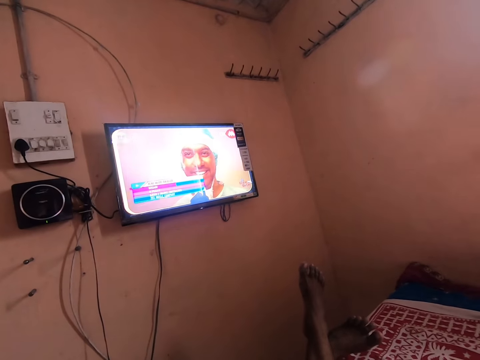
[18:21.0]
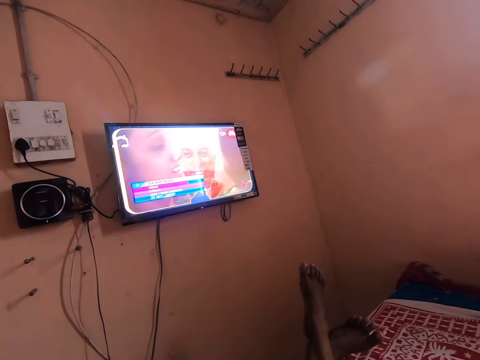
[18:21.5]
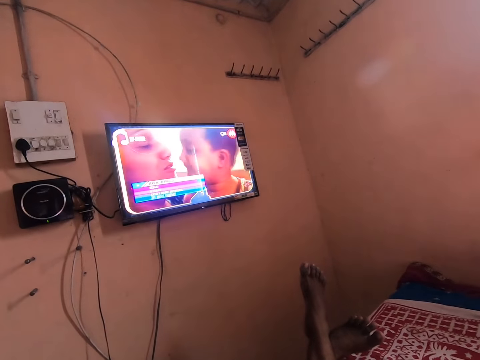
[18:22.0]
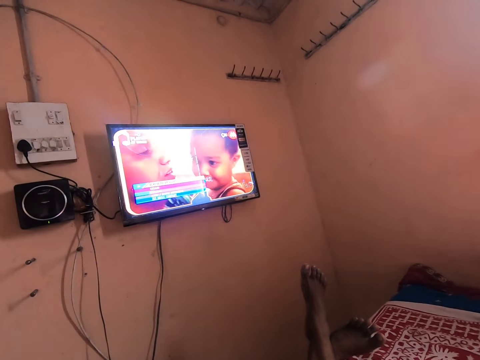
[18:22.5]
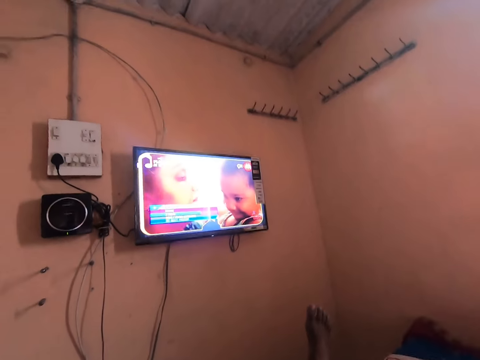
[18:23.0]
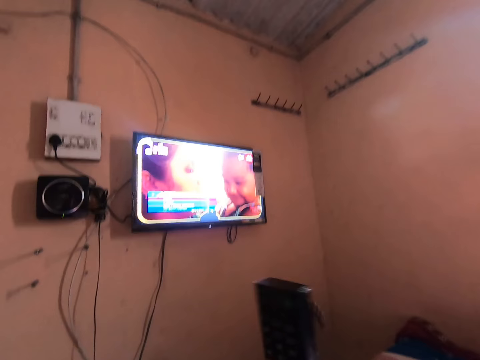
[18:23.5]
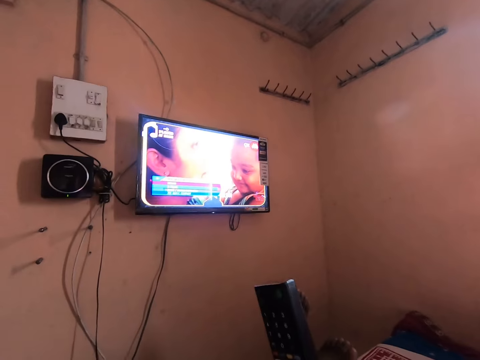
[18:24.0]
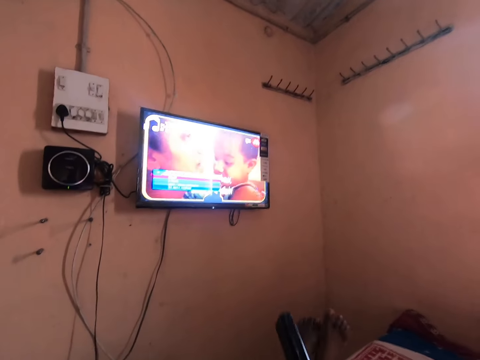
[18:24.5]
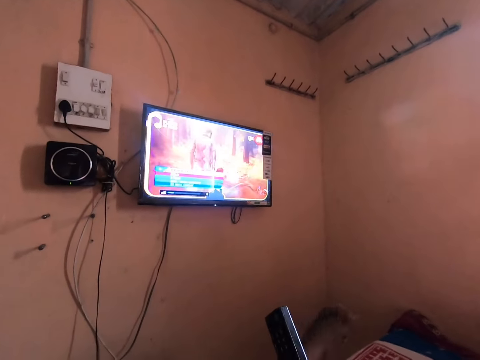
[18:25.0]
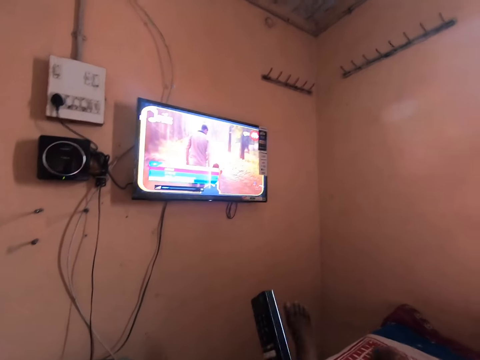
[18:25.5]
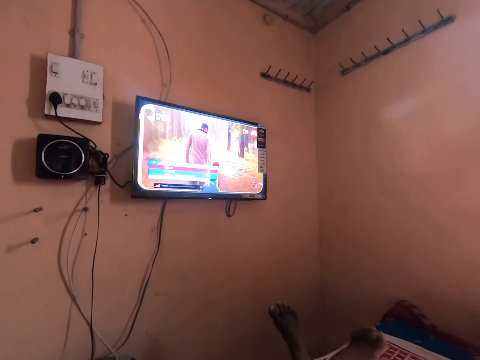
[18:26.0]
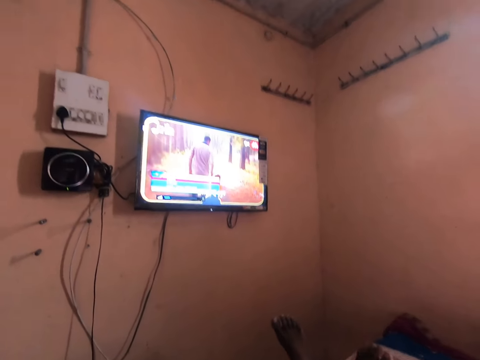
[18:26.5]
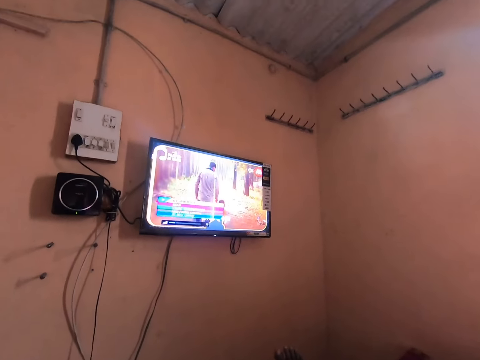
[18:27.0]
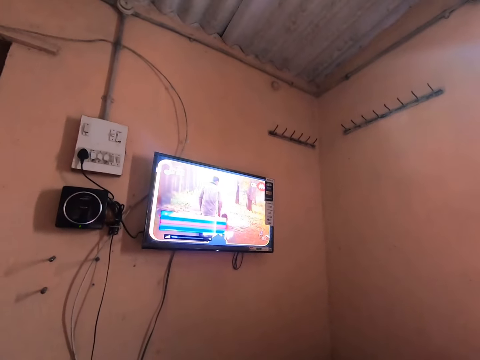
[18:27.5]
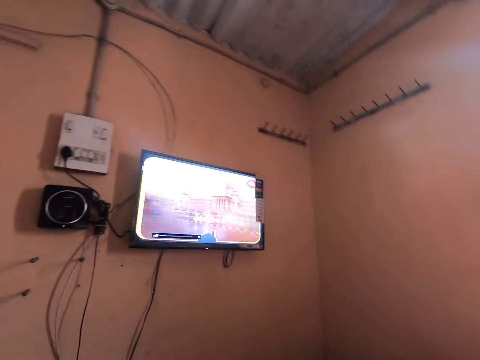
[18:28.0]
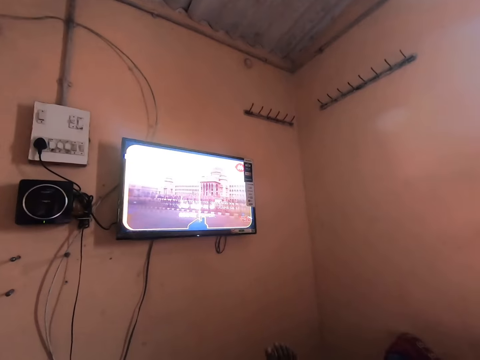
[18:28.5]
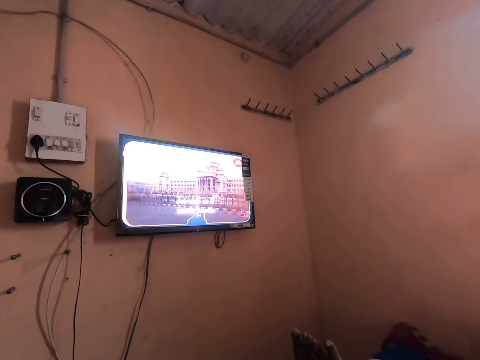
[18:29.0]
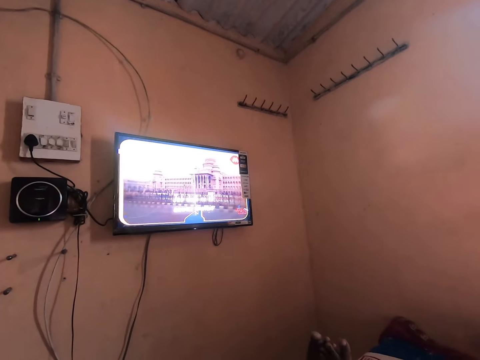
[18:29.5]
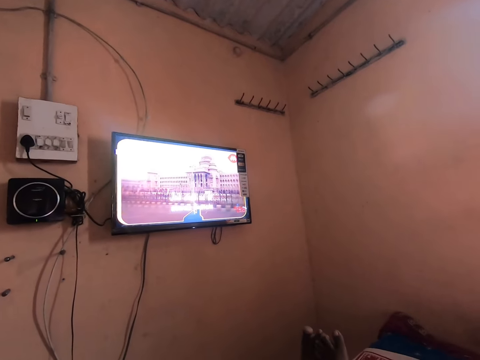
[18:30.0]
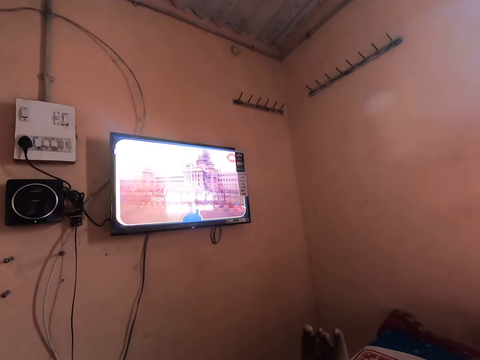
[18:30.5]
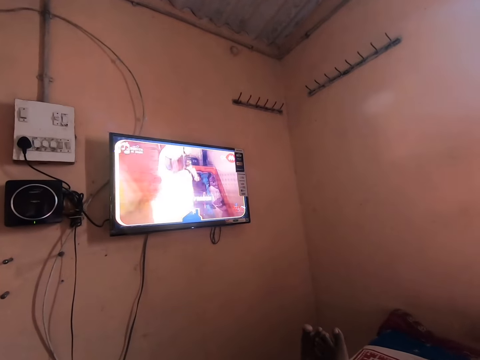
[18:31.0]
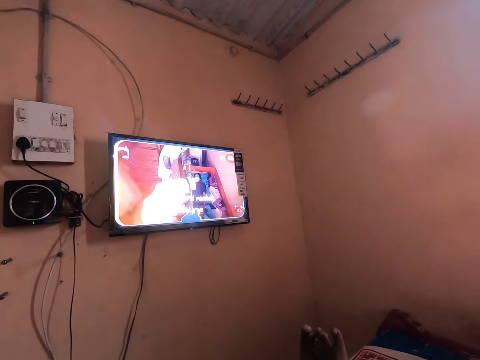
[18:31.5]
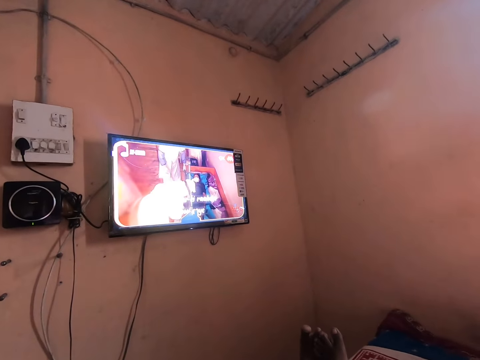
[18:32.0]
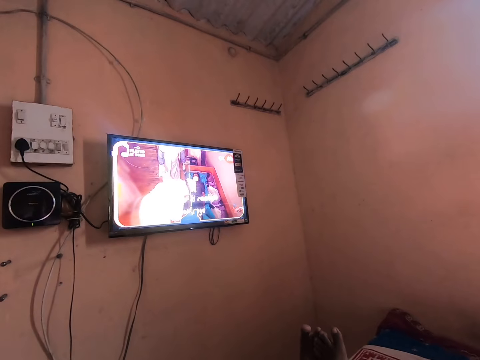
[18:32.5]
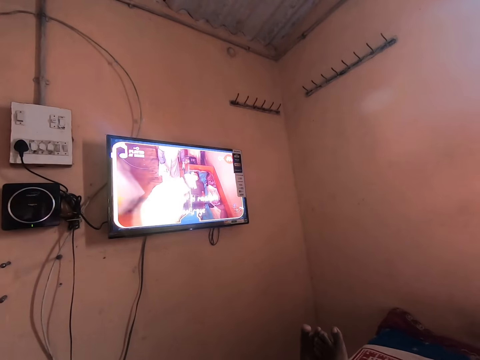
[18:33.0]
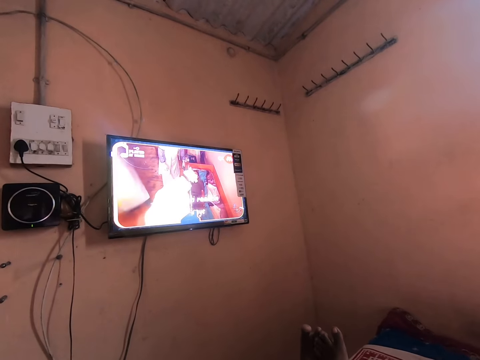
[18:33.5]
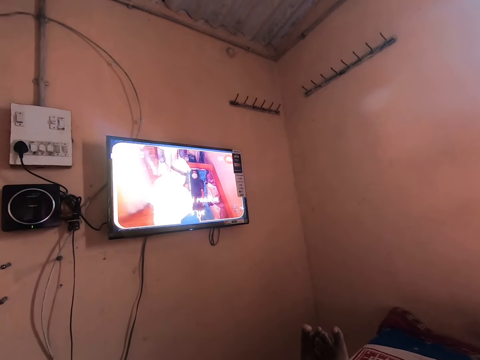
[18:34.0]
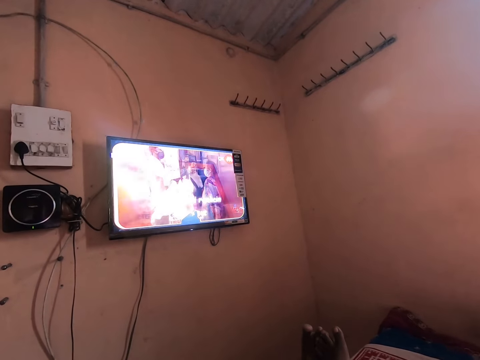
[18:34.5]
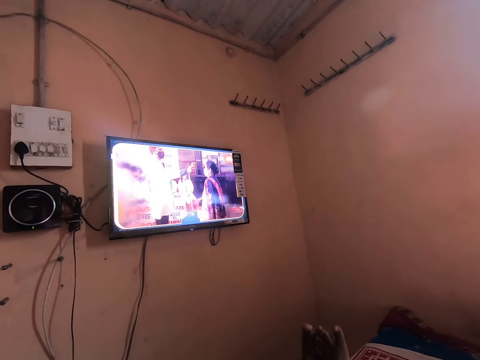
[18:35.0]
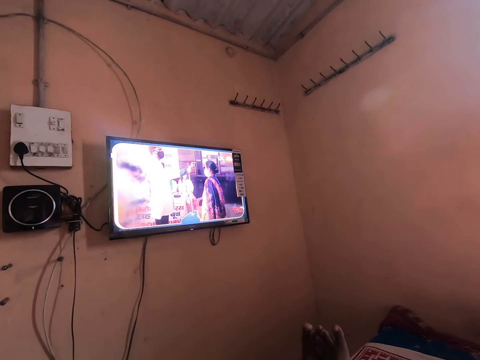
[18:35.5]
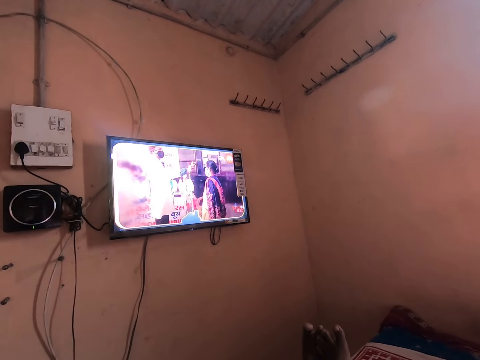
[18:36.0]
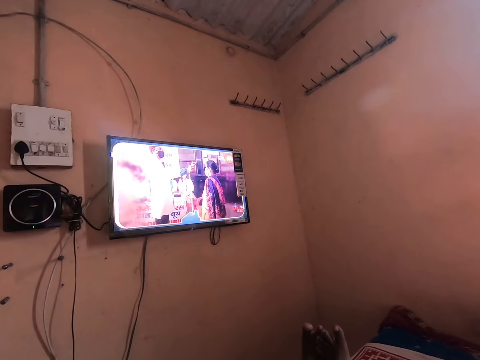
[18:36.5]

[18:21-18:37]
The camera wearer lifts a remote controller. He drops his right hand on the bed. He crosses his left leg. He drops the remote controller. He watches the television.

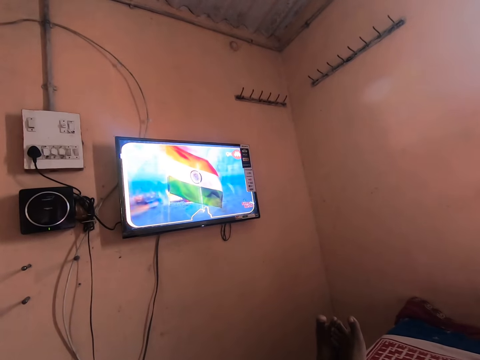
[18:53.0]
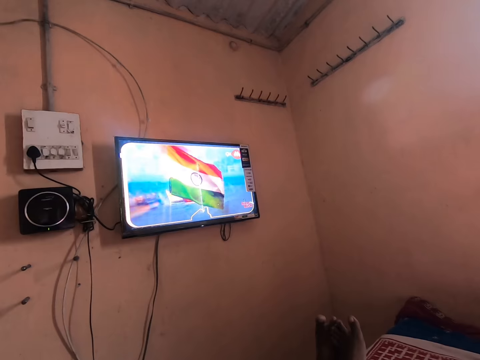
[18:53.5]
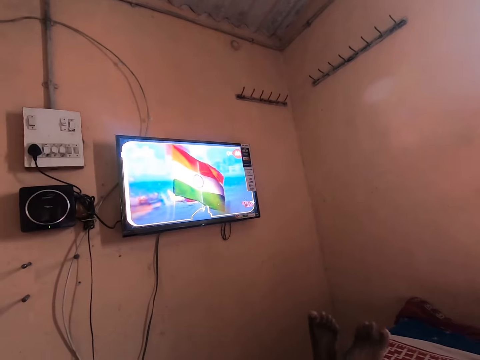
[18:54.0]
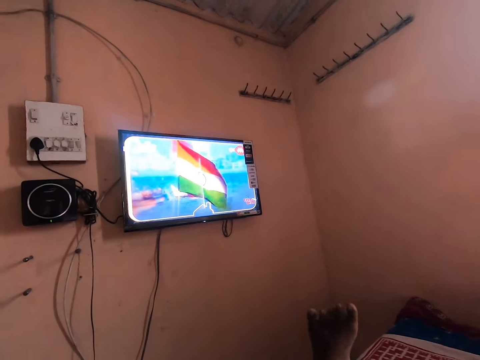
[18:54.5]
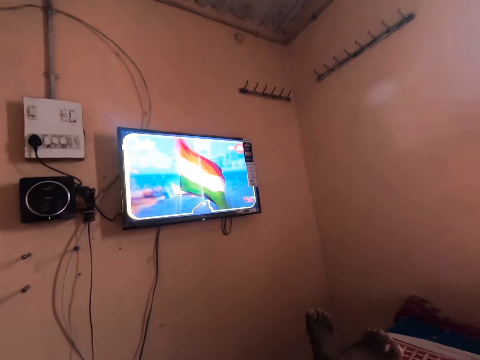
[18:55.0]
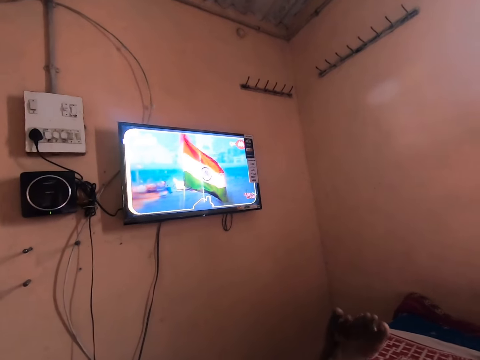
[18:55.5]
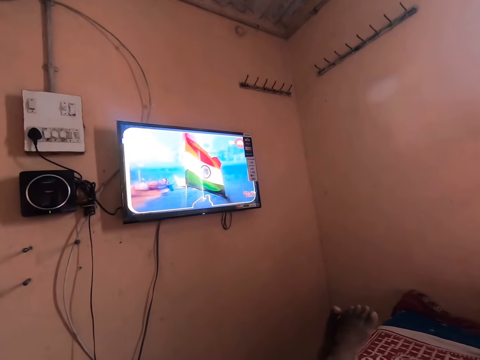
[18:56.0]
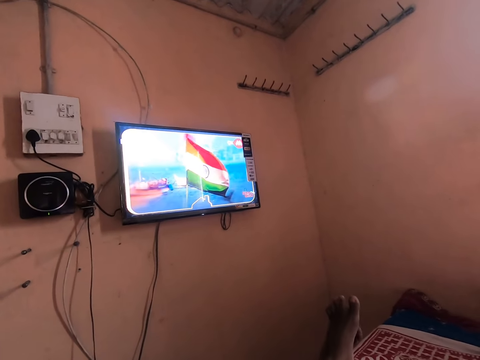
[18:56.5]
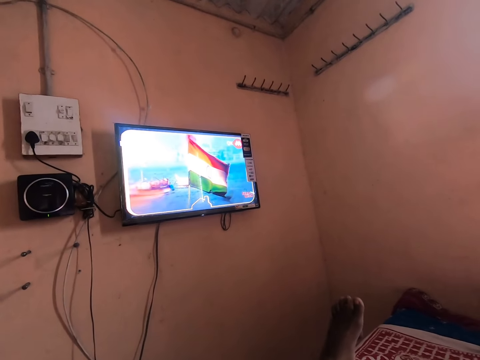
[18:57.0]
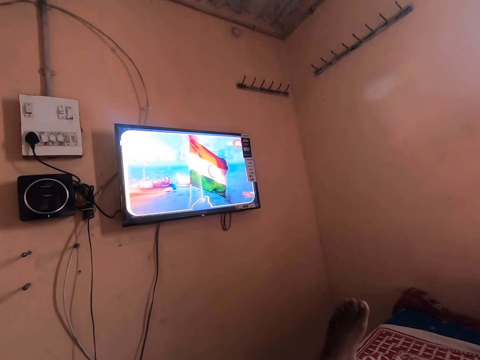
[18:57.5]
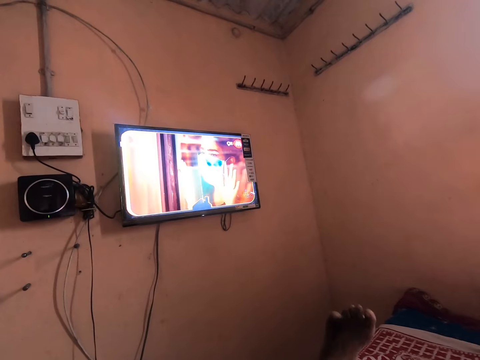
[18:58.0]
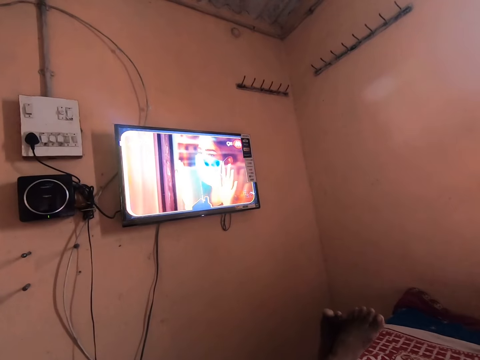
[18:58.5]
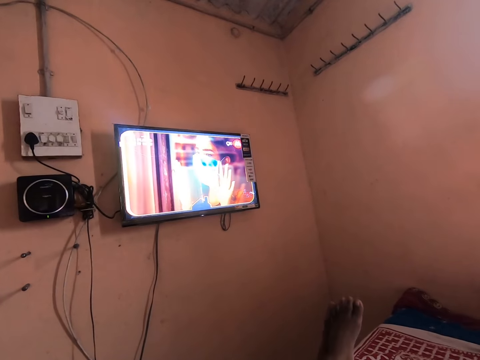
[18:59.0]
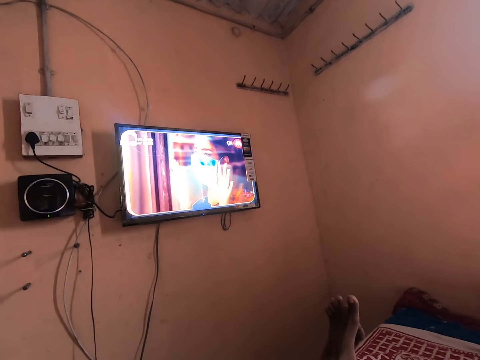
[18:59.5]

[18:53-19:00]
The camera wearer swings his legs.

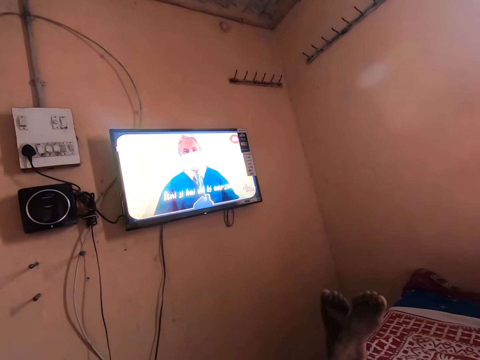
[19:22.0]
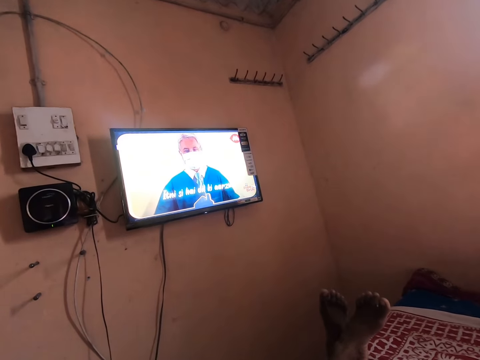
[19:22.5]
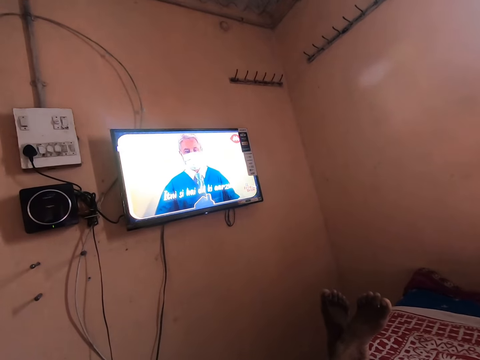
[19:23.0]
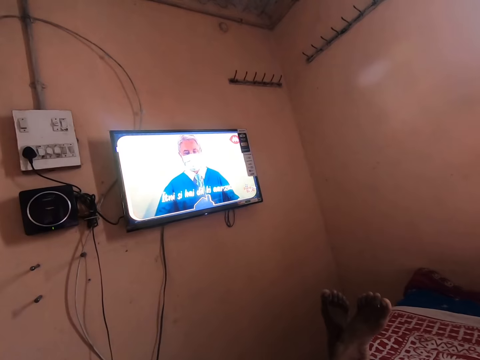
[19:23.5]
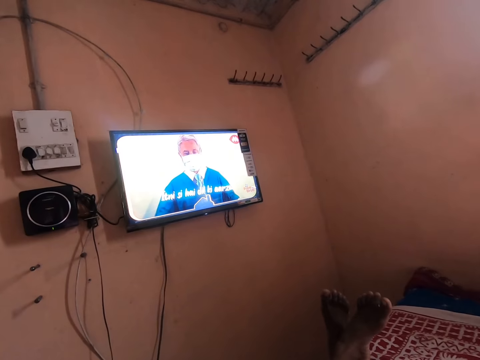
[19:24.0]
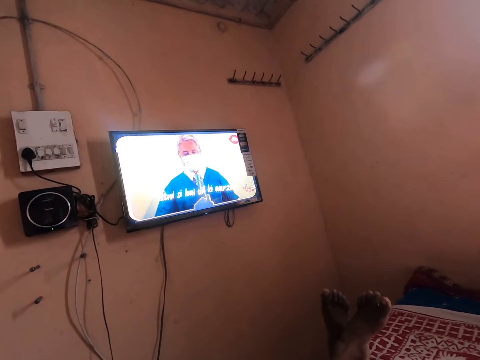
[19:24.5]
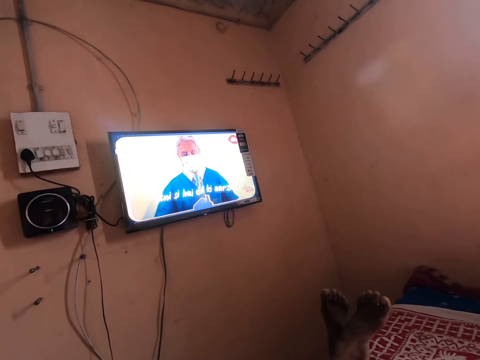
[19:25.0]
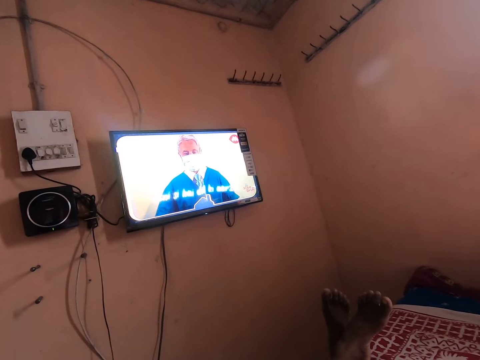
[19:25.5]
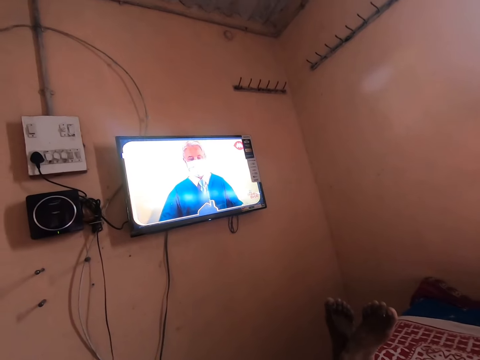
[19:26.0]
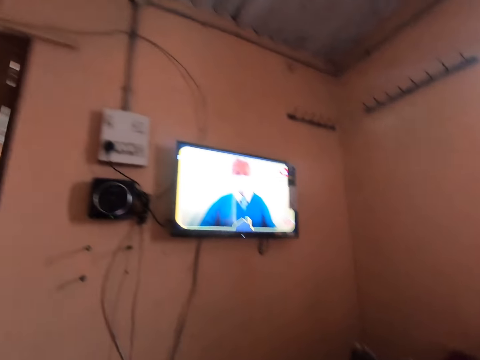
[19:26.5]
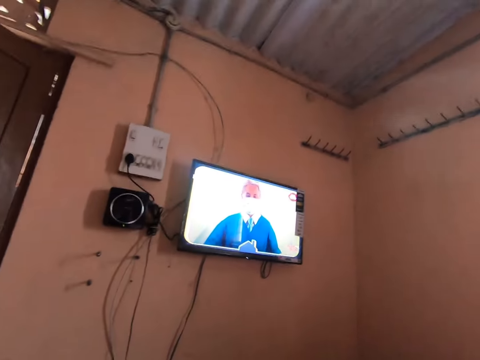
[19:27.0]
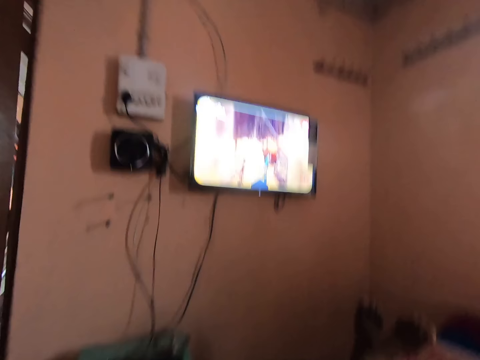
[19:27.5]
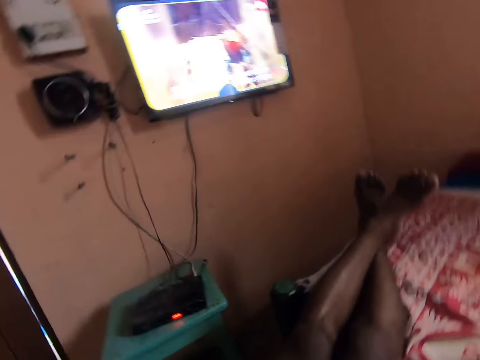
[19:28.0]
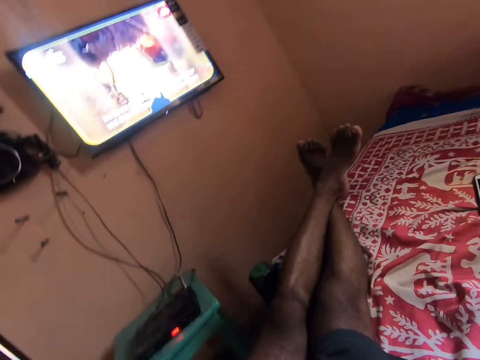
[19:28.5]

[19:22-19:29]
The camera wearer stops for a while. They look around.
